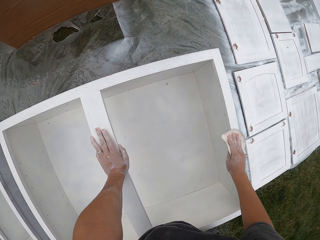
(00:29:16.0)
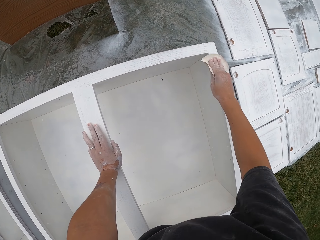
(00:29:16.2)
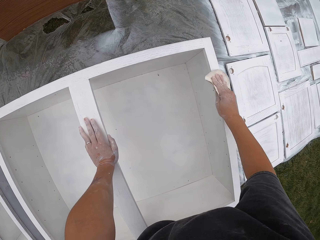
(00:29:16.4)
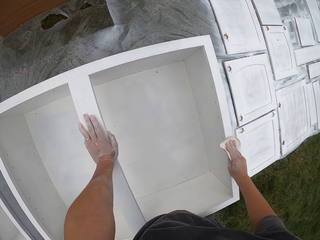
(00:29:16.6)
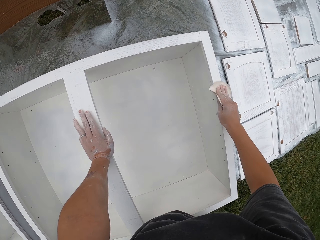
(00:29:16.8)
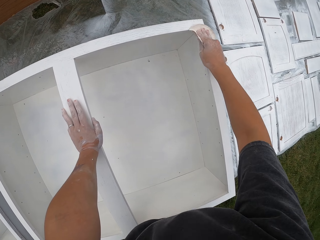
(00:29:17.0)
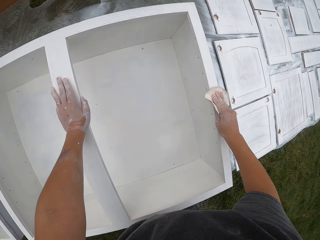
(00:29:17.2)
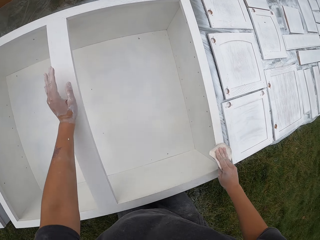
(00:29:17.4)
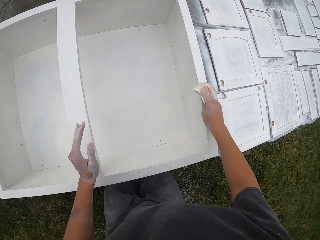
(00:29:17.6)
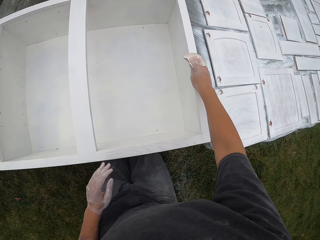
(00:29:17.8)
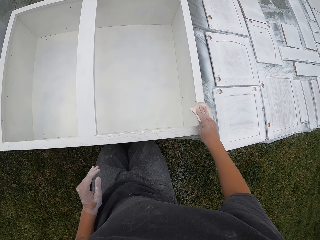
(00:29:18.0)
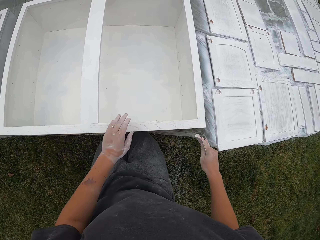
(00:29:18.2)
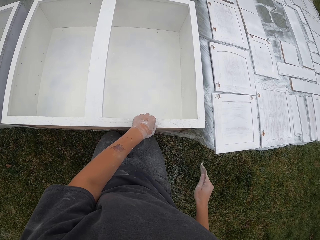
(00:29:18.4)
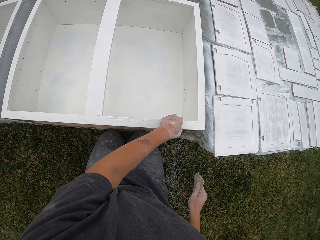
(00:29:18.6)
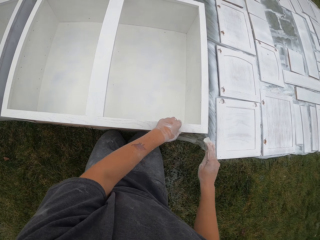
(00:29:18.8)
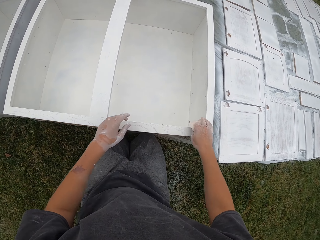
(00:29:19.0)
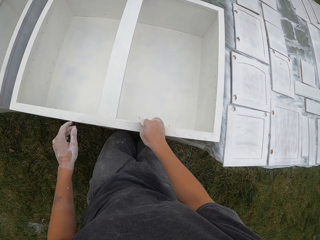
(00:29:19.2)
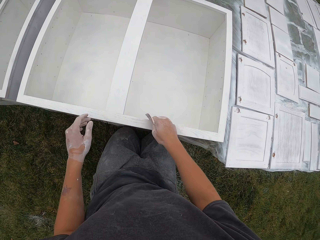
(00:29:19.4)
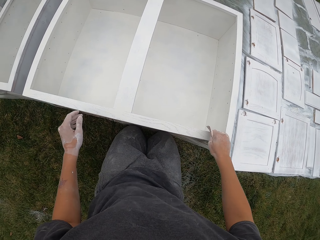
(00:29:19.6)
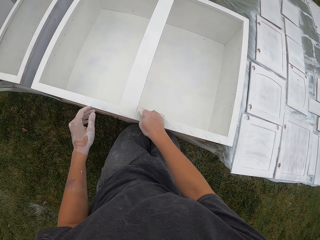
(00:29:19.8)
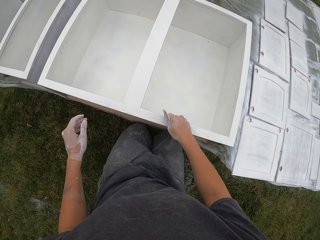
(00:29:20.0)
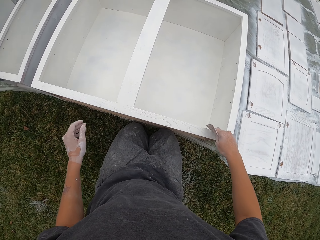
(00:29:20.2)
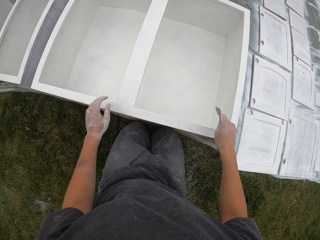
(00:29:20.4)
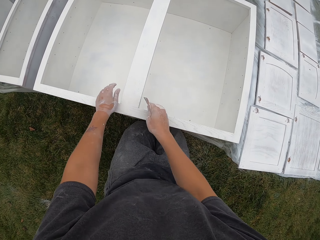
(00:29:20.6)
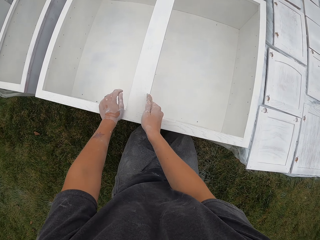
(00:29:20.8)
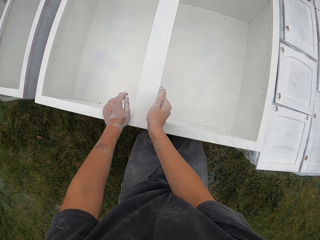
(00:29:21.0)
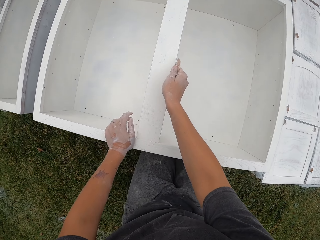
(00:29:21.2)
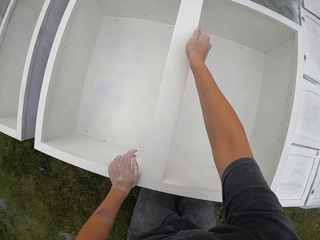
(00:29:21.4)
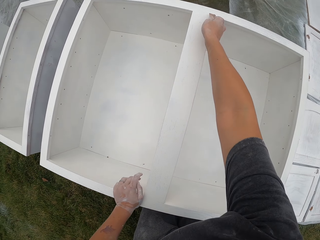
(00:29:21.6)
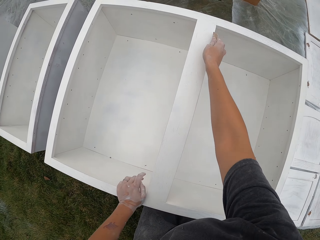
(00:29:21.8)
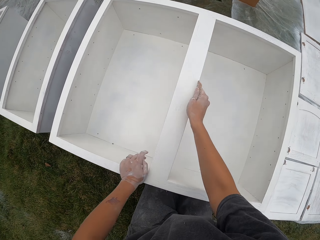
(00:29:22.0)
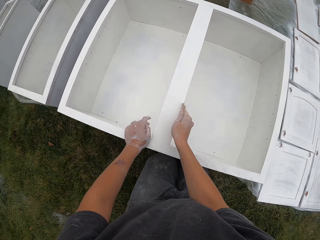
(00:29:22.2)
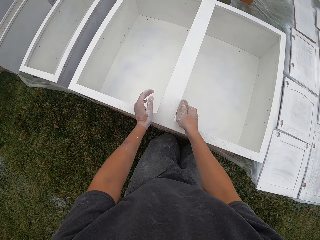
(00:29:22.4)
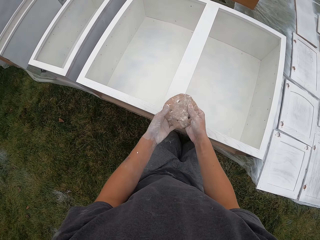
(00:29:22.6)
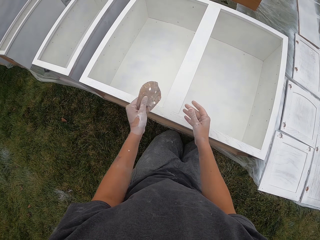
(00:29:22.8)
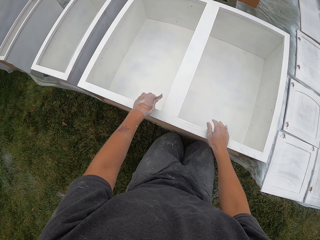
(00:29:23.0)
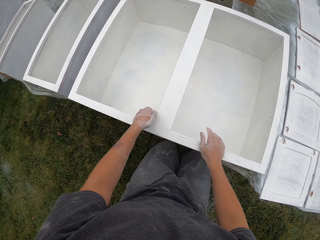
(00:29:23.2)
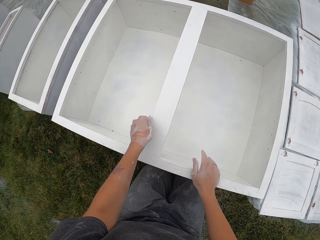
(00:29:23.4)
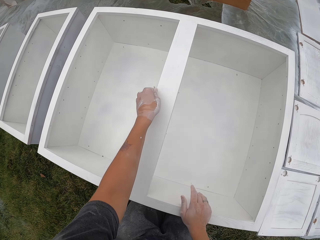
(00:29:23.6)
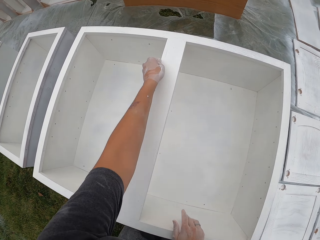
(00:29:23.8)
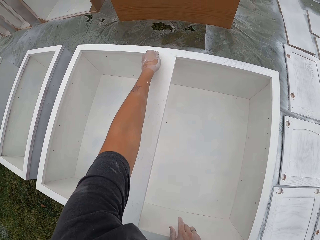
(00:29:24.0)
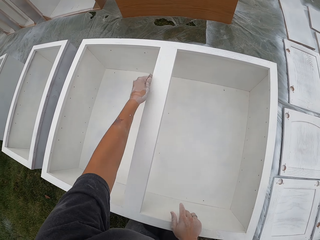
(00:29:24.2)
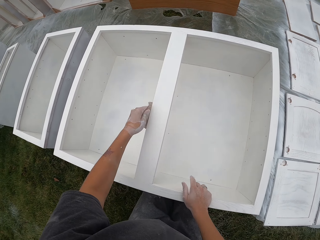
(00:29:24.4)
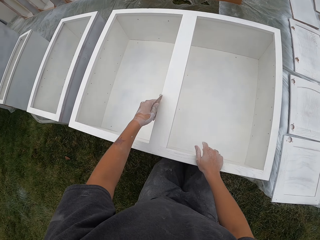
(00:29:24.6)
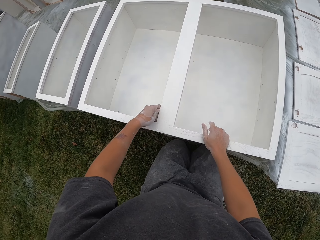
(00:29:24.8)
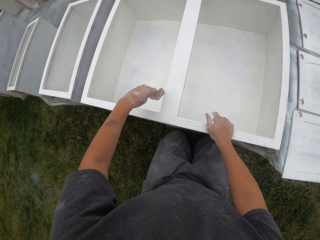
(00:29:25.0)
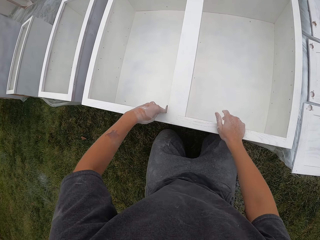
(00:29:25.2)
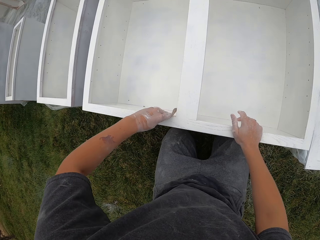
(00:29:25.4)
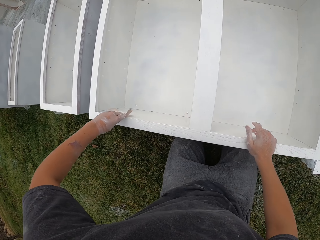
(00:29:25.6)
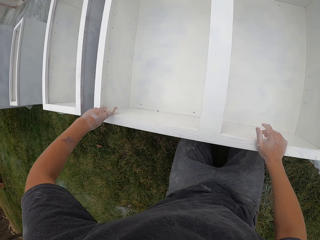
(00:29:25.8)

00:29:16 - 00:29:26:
The camera wearer rubs the left hand against the drawer. They move the left hand on the cabinet. They scrub the top of the cabinet using a sandpaper. They place the left hand on the drawer. They hold the cabinet with the left hand. They scrub the cabinet using the sandpaper. They hold the sandpaper up. They take the sandpaper into the left hand. They scrub the edge of the cabinet using the sandpaper. They hold the cabinet with the right hand.

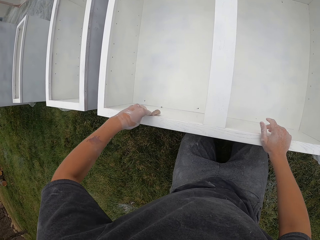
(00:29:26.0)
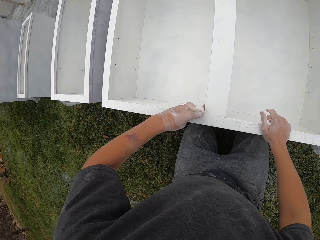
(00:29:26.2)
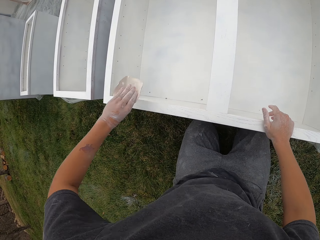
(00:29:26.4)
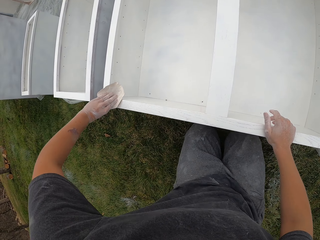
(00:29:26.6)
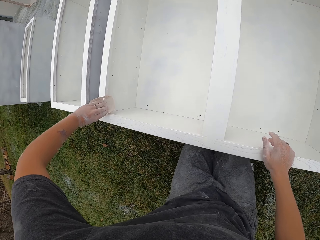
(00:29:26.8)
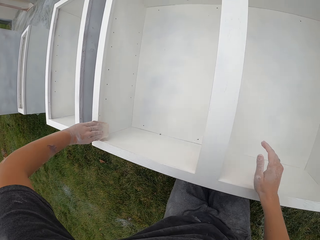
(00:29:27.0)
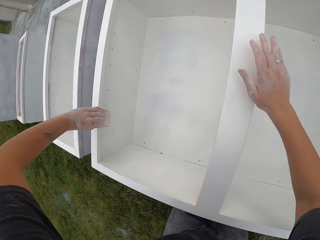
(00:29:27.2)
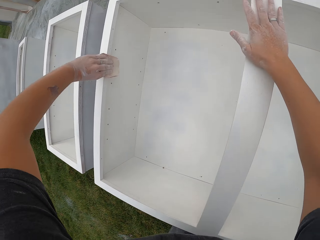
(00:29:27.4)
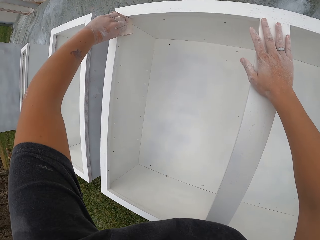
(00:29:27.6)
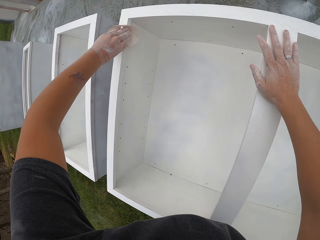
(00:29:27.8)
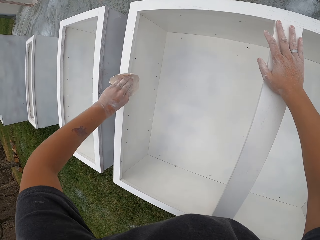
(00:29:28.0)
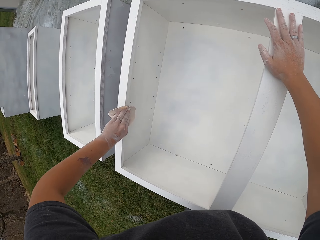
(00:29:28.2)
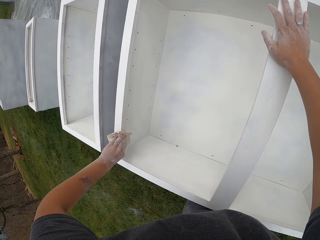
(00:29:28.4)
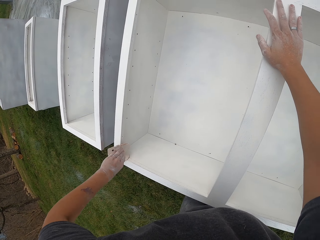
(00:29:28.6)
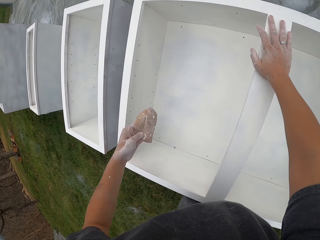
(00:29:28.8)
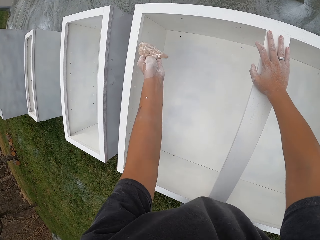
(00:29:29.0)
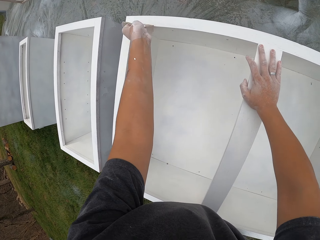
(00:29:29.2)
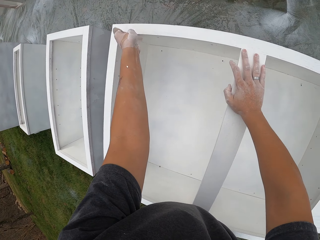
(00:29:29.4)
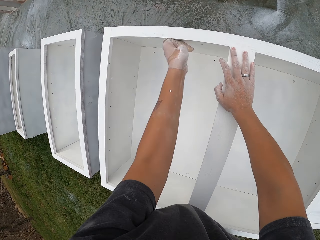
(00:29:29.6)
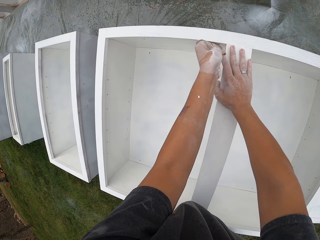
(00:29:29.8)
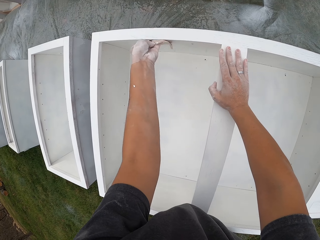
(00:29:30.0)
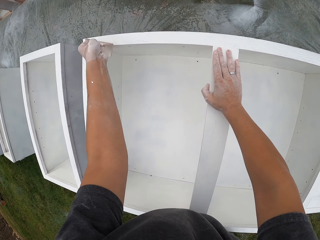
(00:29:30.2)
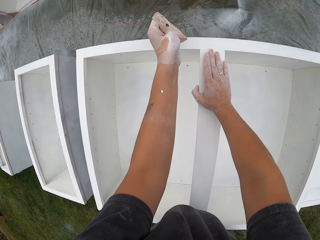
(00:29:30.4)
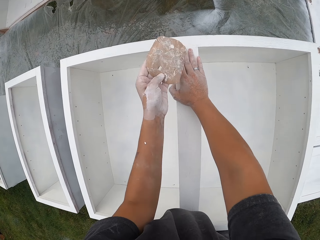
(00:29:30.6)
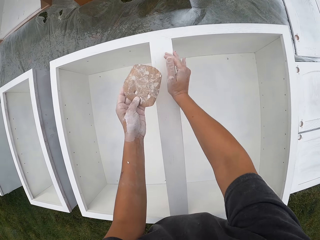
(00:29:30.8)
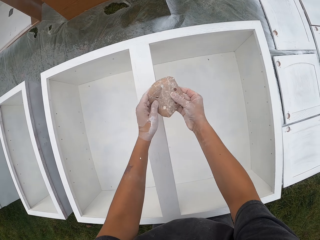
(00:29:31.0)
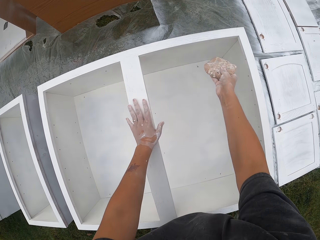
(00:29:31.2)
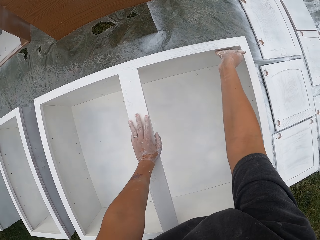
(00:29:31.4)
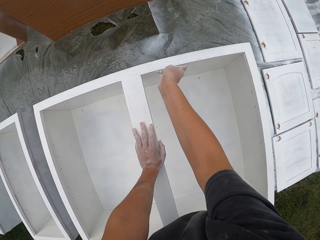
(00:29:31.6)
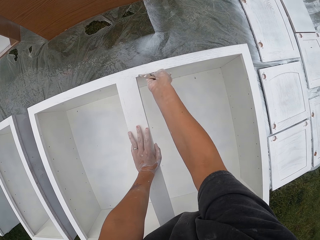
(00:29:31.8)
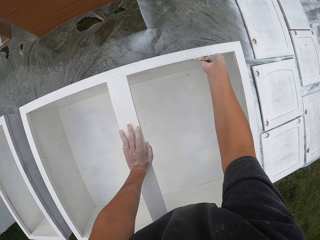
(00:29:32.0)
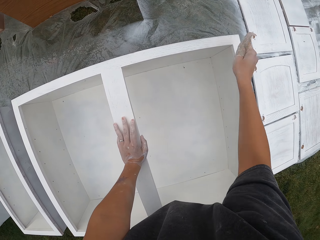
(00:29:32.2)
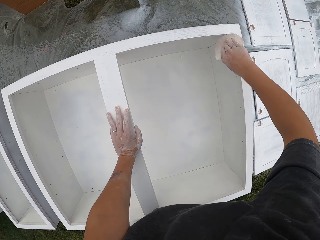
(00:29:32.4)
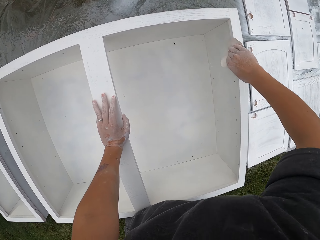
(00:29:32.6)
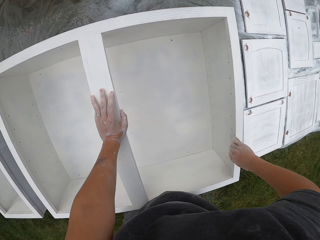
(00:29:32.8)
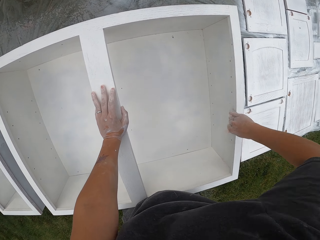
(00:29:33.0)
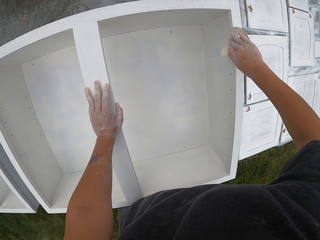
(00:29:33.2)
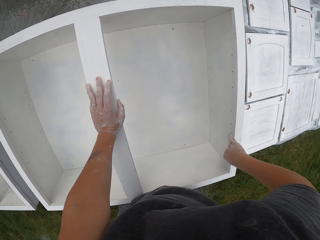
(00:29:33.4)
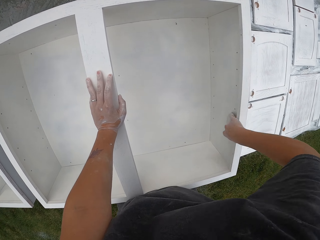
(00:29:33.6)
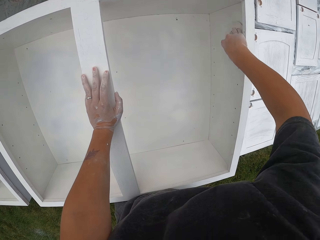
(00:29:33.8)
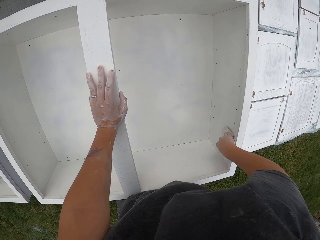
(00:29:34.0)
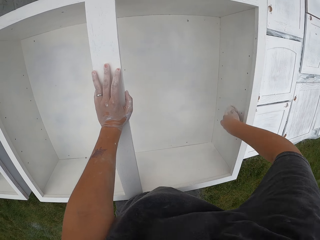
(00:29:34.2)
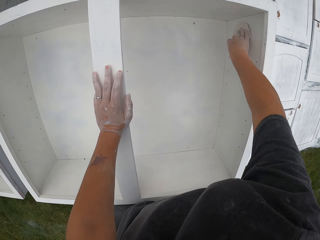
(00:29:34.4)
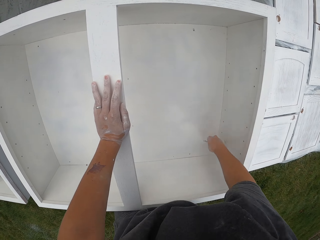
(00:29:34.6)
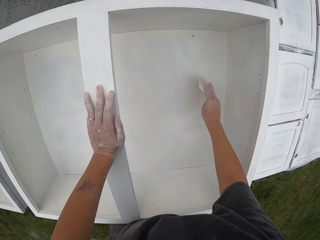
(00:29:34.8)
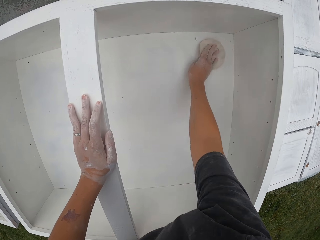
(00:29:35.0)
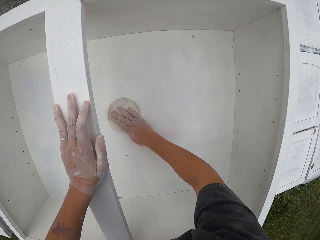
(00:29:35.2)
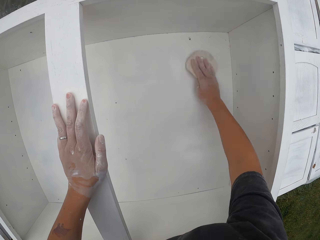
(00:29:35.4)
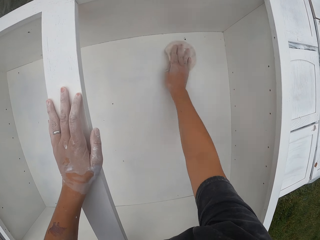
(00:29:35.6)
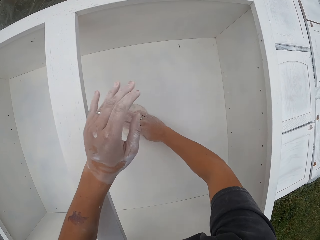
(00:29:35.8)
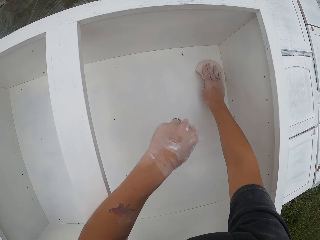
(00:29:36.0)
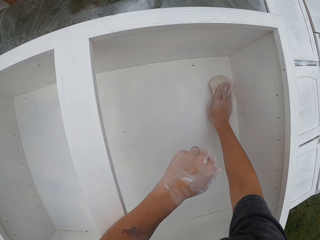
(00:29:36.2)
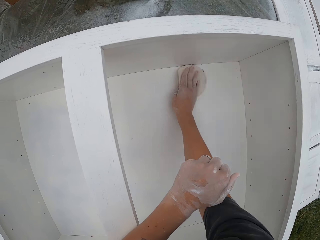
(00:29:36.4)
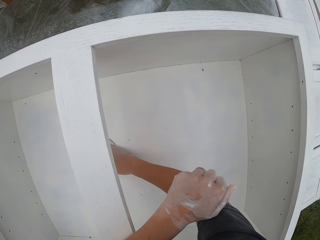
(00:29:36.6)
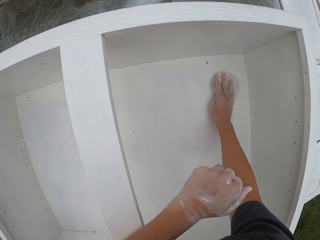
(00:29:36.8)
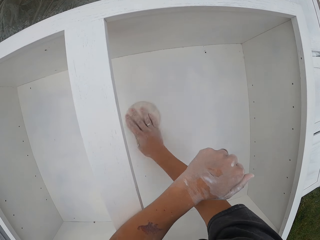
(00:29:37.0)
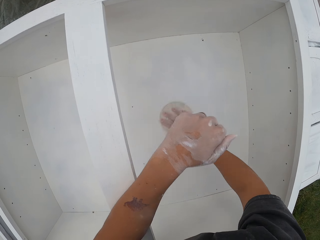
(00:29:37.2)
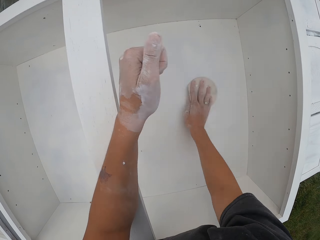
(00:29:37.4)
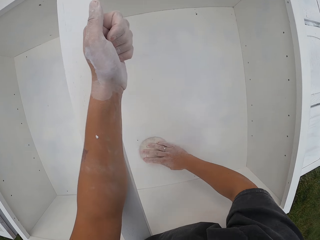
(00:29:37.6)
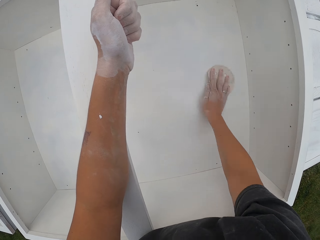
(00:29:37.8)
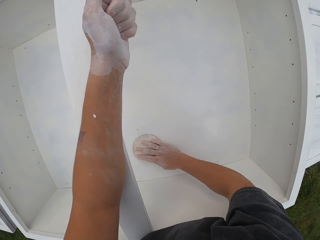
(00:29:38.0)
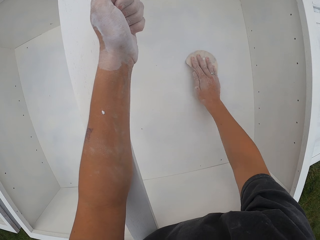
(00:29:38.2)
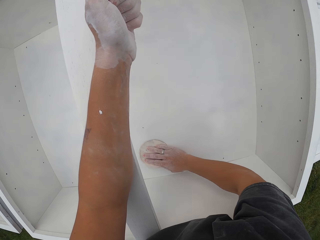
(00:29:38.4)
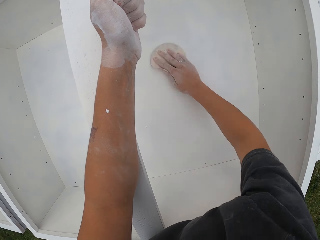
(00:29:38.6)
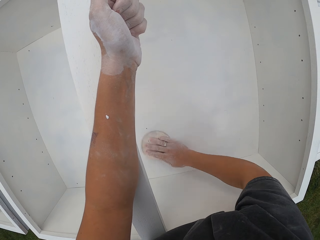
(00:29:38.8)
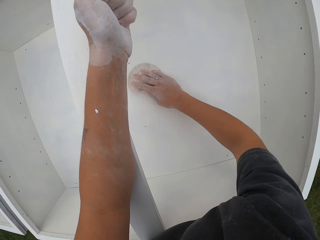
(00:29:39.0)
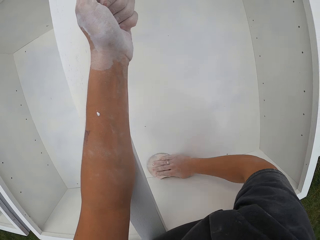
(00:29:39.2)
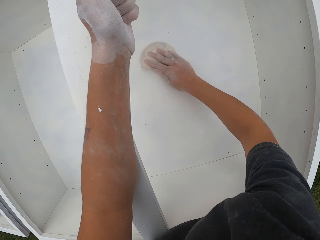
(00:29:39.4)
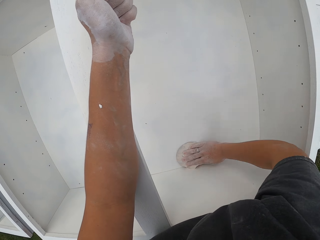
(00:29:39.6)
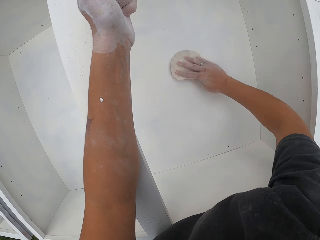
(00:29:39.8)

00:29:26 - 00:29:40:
The camera wearer moves the right hand on the cabinet. He scrubs the inside of the cabinet using a sandpaper. He smoothens the top of the drawer. He takes the sandpaper into the right hand. He holds the cabinet with the left hand. He scrubs the inside of the cabinet using the sandpaper. He puts the elbow on the drawer. He supports himself on the drawer.
